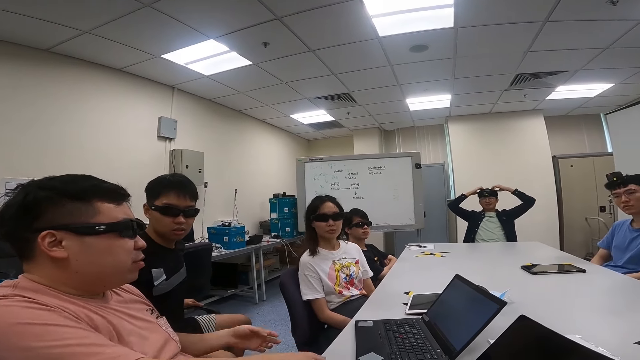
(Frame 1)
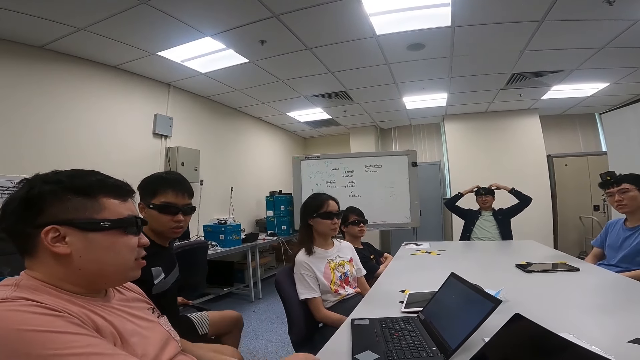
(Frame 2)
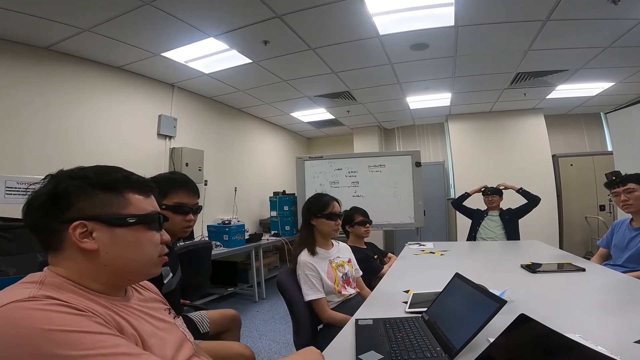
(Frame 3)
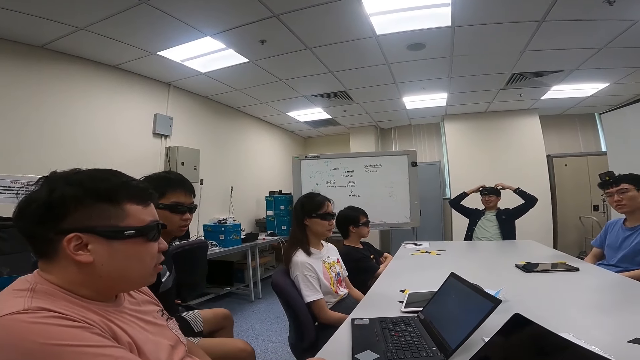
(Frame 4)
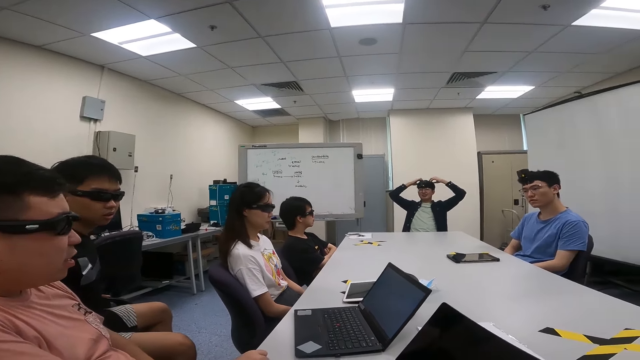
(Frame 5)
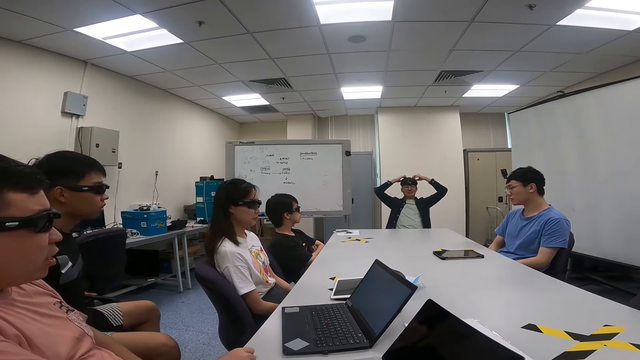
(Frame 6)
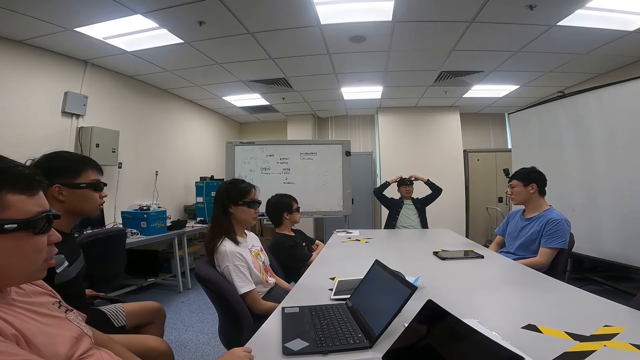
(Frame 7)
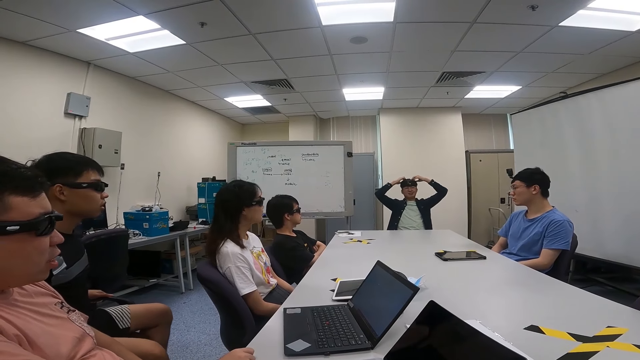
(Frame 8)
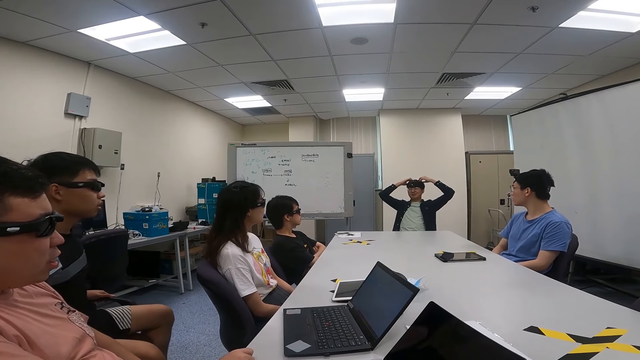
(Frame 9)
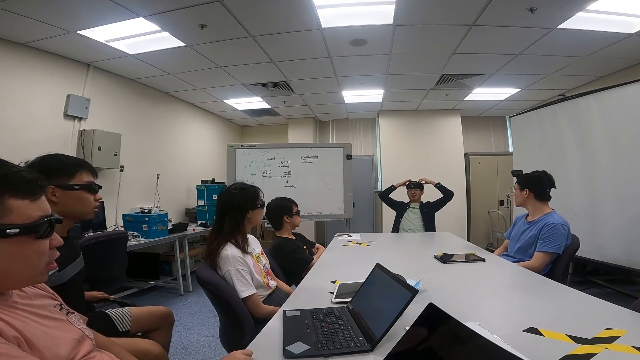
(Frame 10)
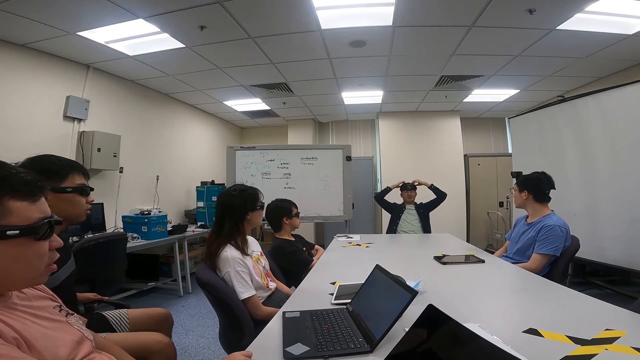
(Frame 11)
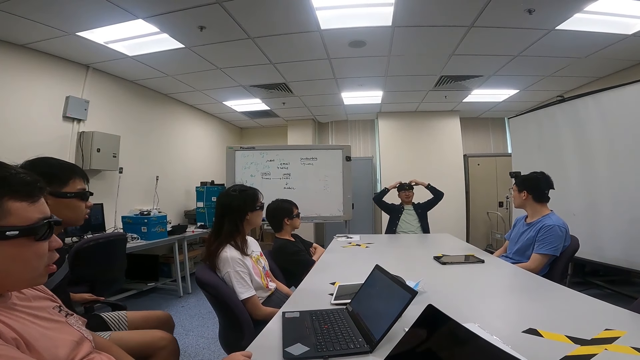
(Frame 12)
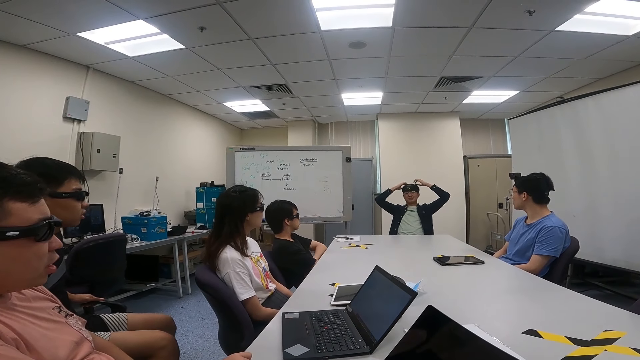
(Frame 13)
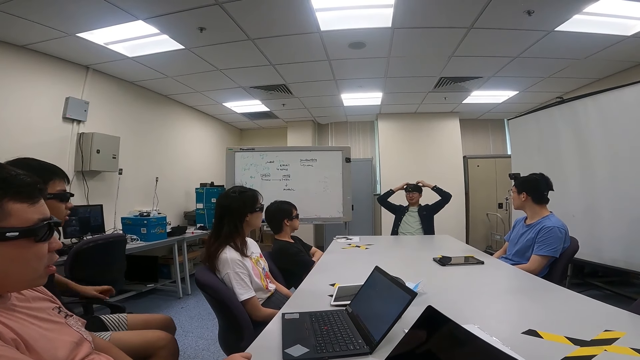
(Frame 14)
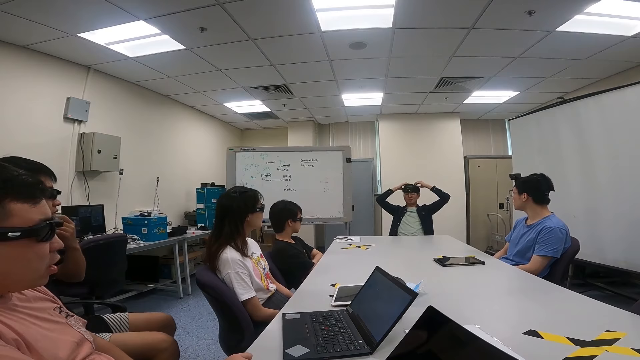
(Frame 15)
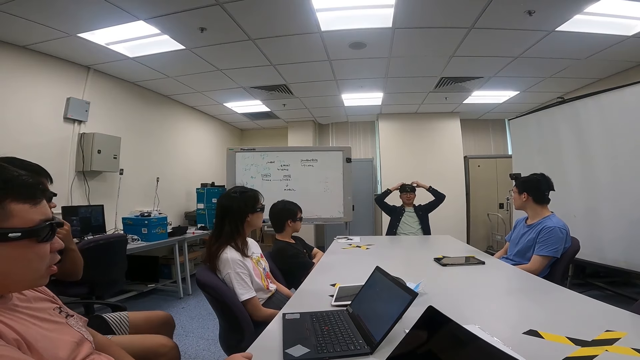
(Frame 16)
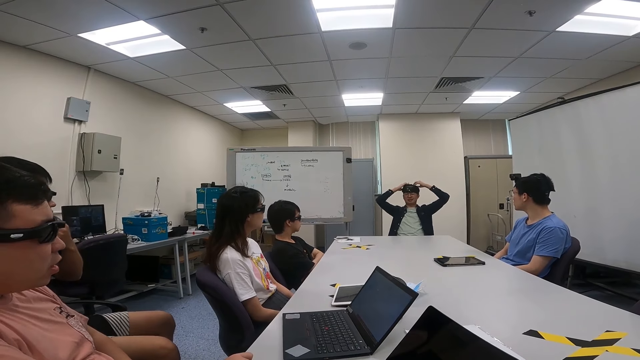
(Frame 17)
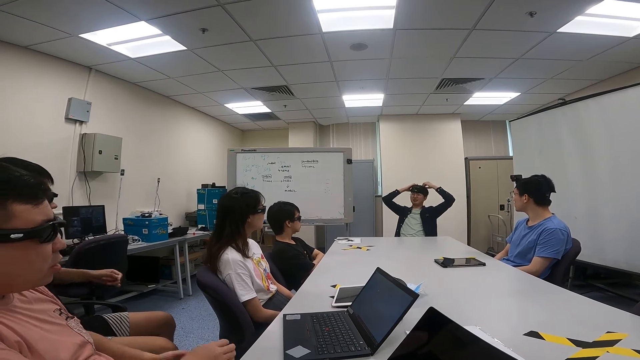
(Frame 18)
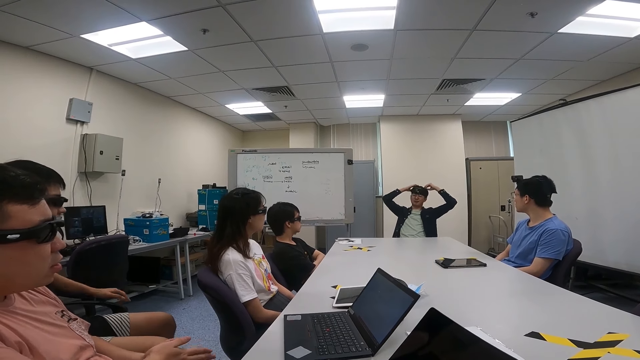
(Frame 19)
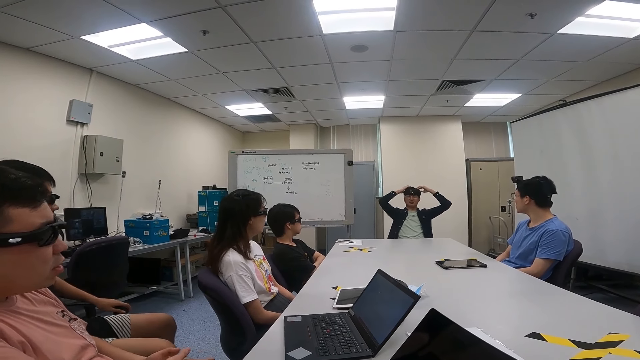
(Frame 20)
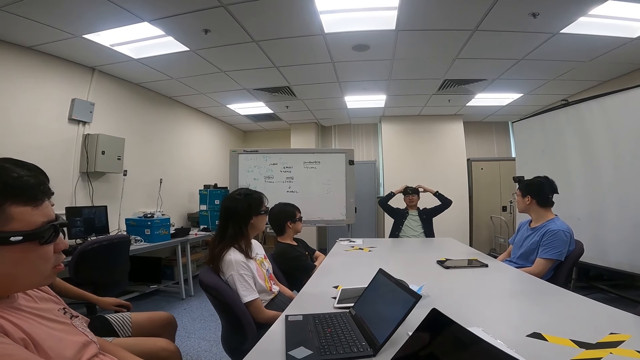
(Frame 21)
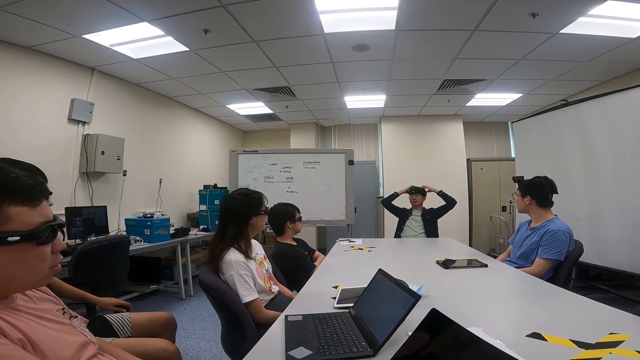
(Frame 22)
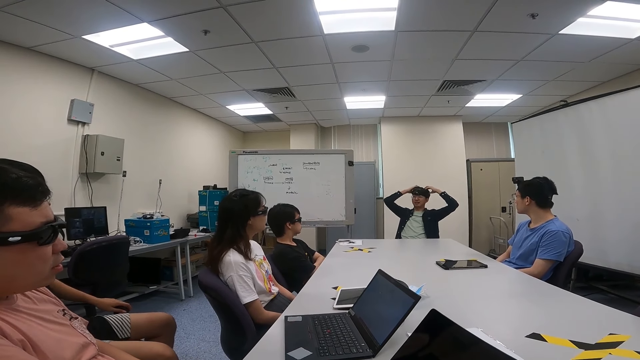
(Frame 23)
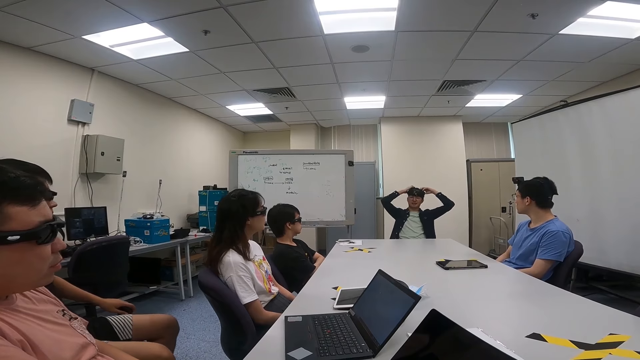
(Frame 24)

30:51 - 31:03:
A man looks around. Another man swings a chair. A person talks to the camera wearer, two other people and a woman. The woman looks around. A third man moves his hand. The second man moves his hand and touches his face. A fourth man rubs his hands together. The second man puts his hand on the chair arm. The fourth man nods his head.

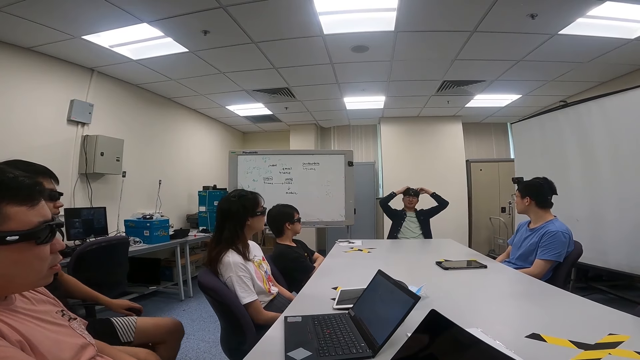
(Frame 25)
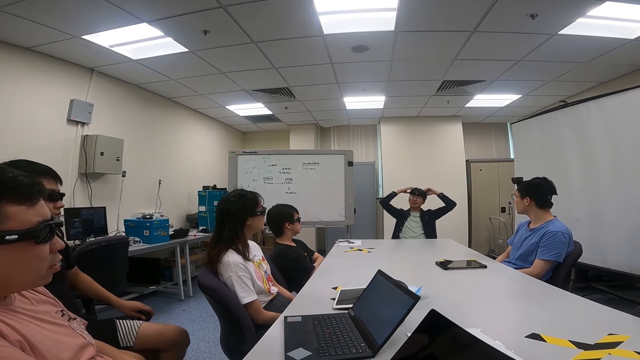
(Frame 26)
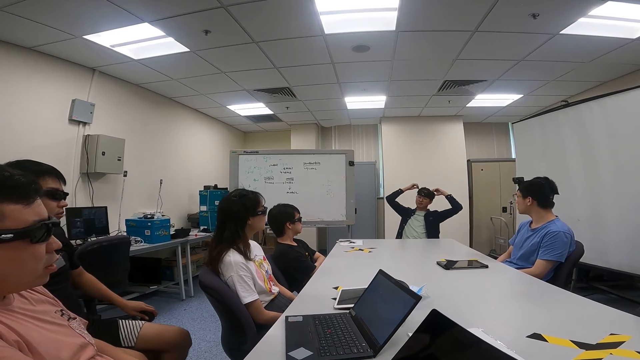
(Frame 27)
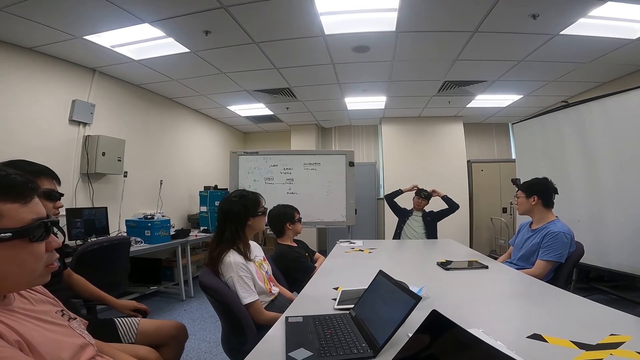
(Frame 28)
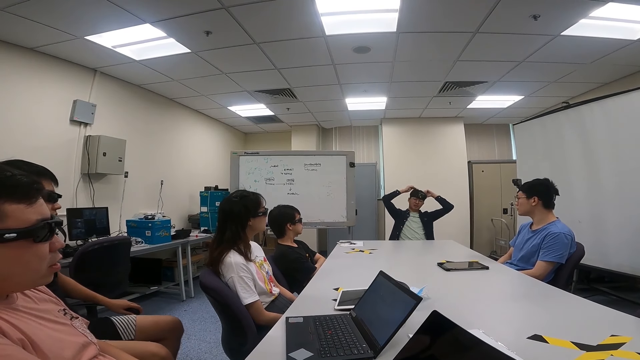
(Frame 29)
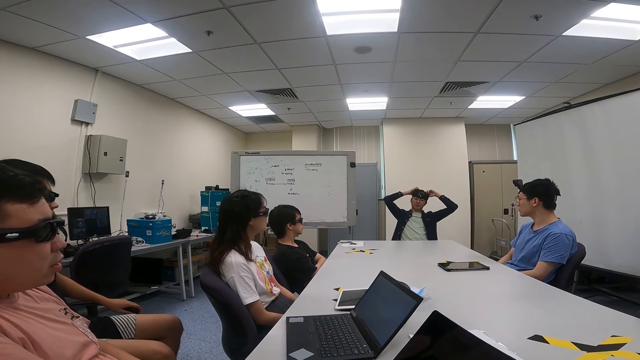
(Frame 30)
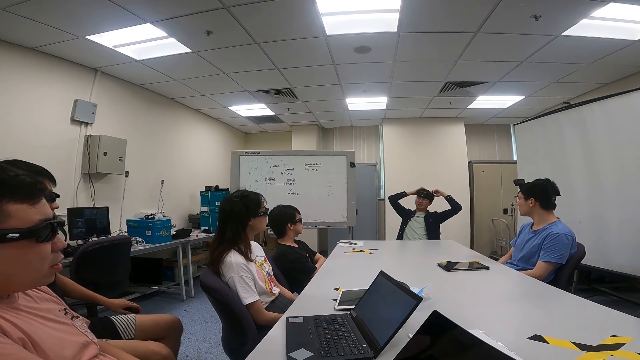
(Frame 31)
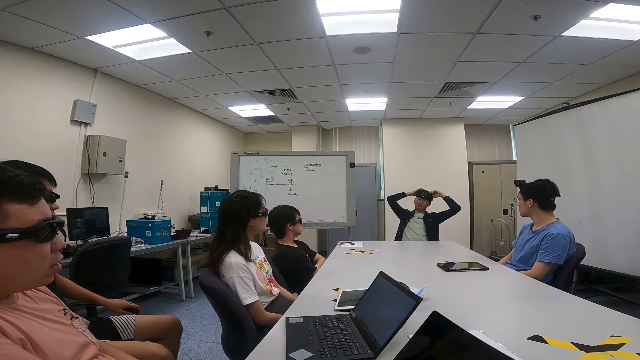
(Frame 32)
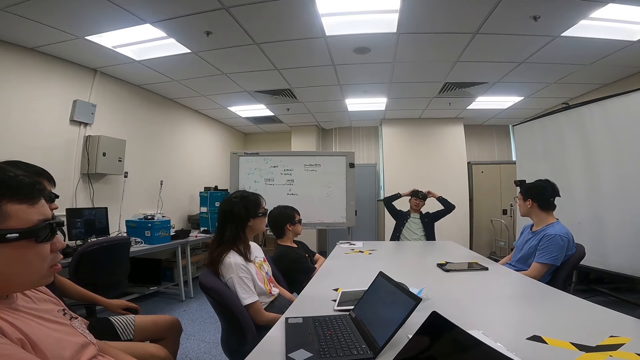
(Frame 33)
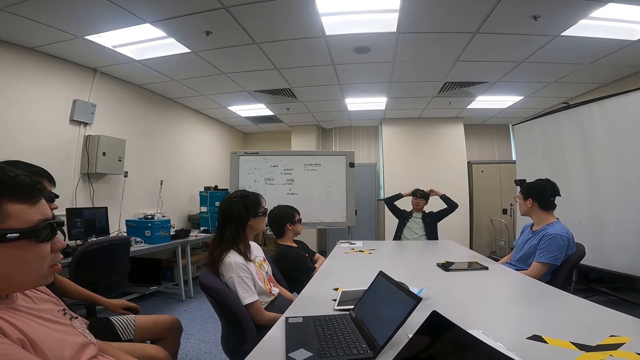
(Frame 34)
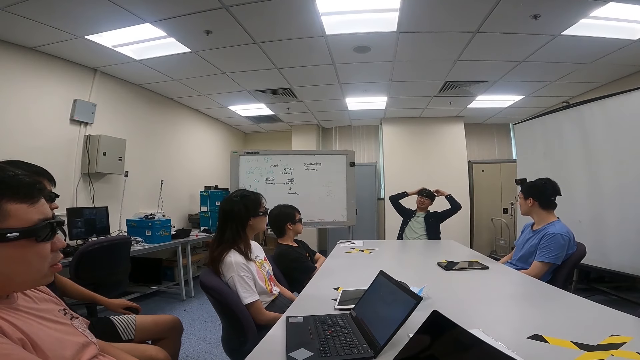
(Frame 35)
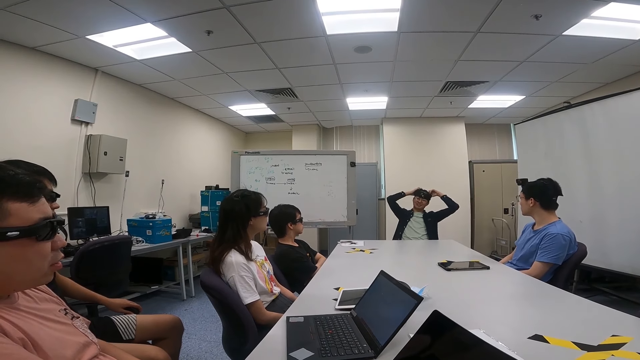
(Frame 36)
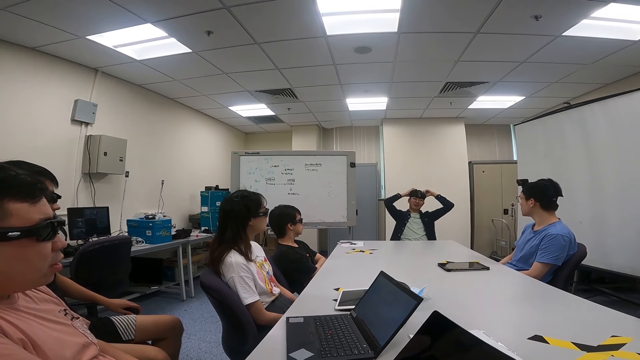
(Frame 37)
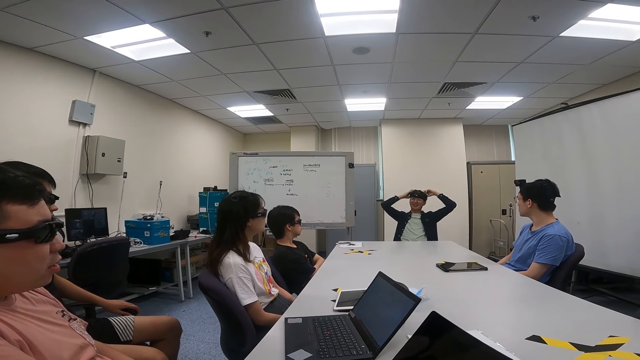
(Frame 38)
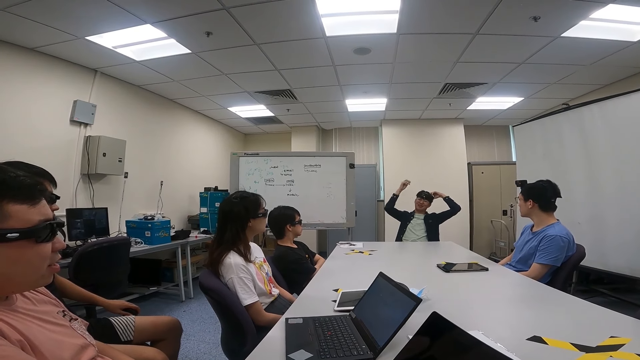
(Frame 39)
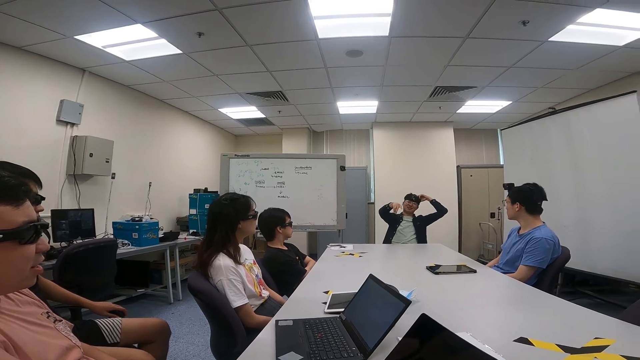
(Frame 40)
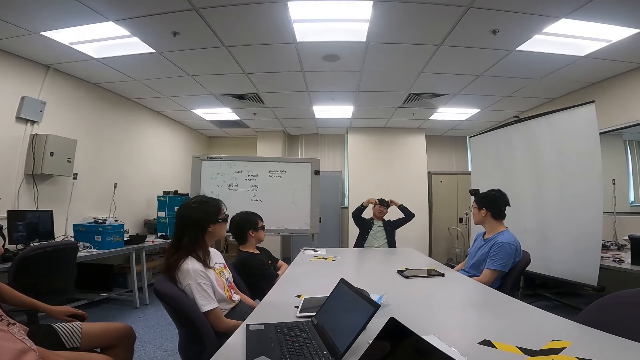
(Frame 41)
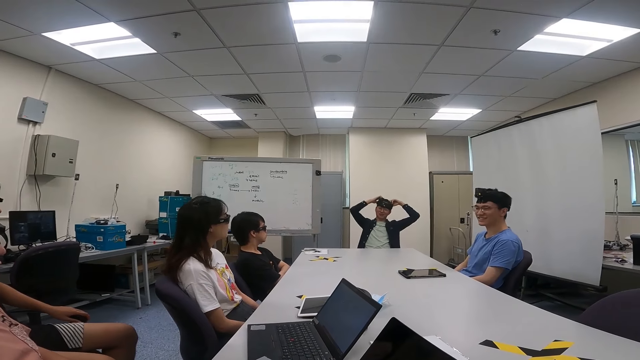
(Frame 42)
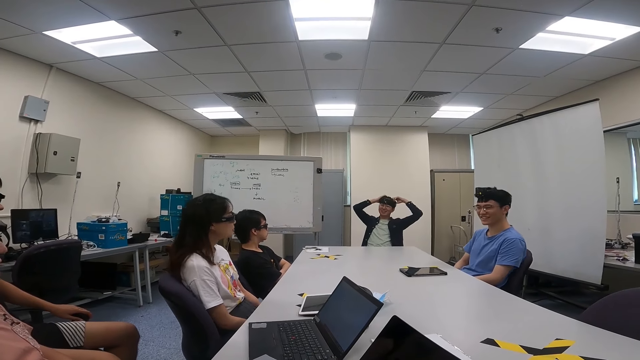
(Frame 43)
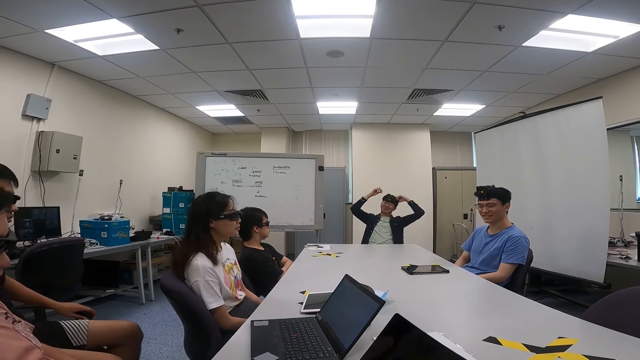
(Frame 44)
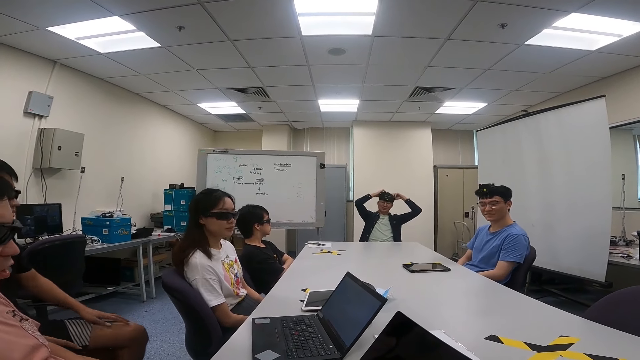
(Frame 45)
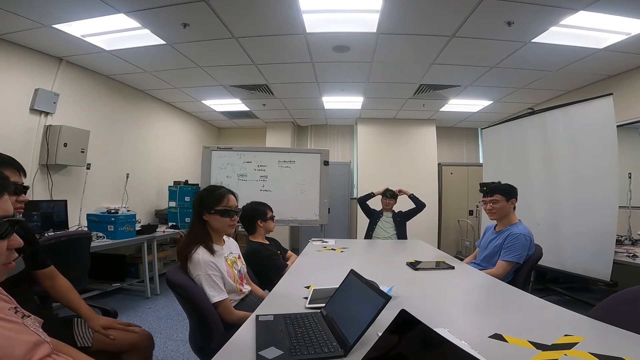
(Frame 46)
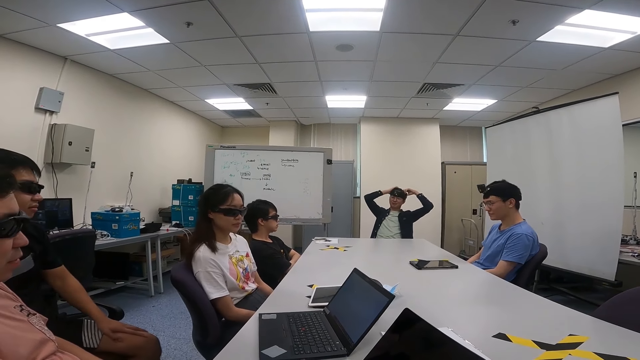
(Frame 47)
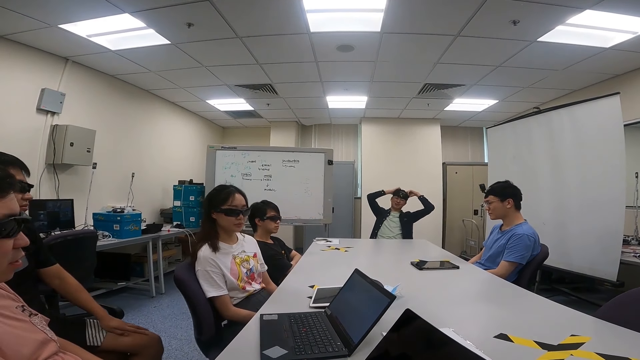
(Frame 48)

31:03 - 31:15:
A man swings a chair. Another man nods his head. A third man nods his head. A fourth man uses gestures. The third man looks around. A woman nods her head. The fourth man puts his hands on the head. The third man swings a chair. The fourth man uses gestures. The second man nods his head. The first man swings a chair. The fourth man puts his hands on the head. The woman swings a chair.
